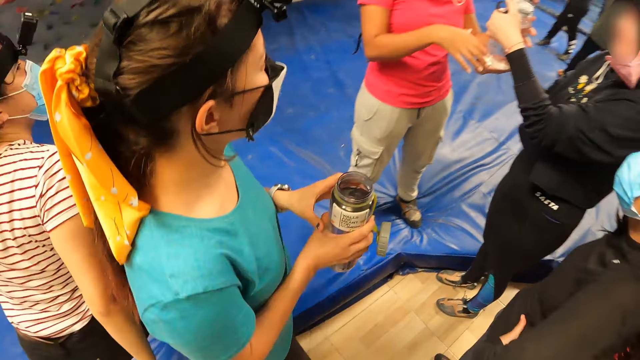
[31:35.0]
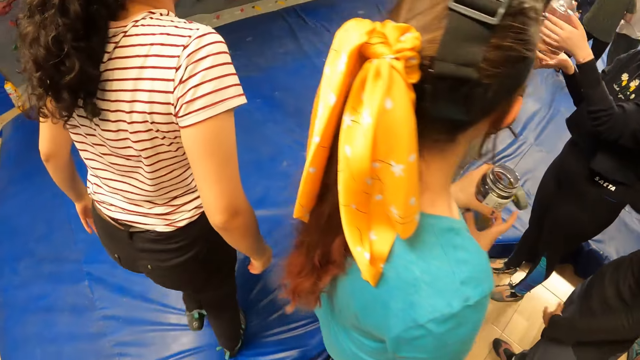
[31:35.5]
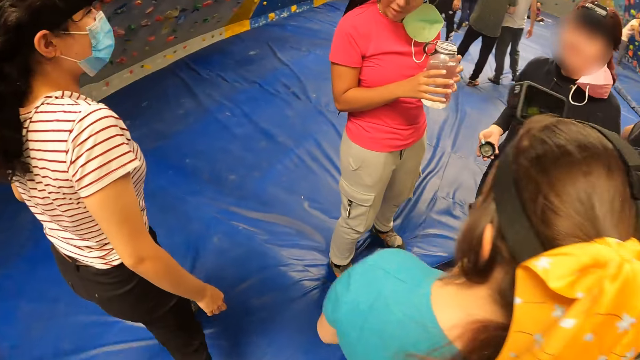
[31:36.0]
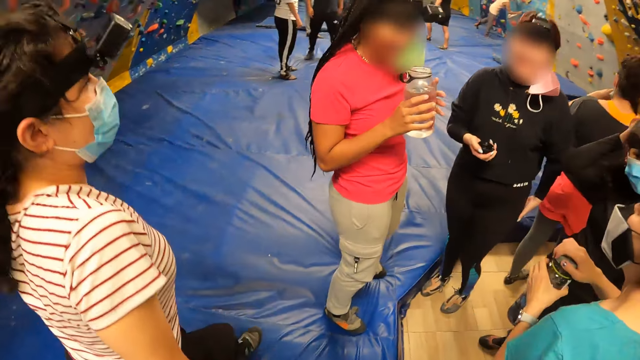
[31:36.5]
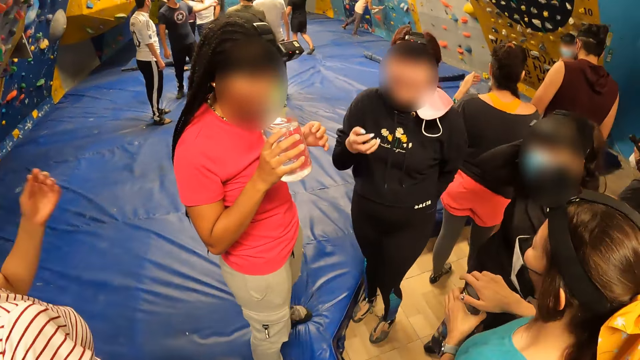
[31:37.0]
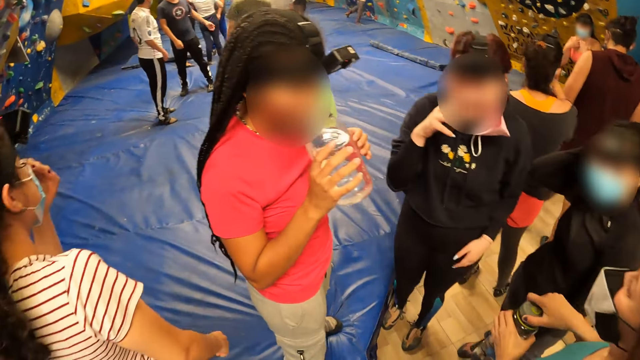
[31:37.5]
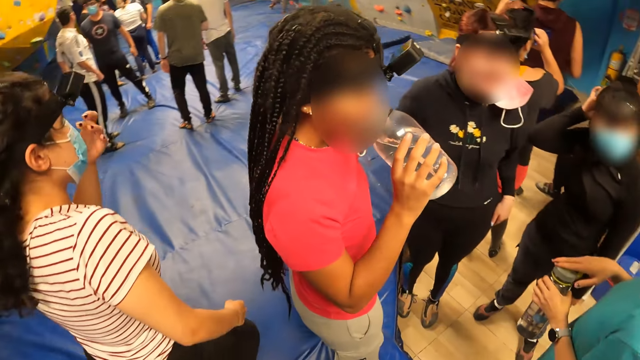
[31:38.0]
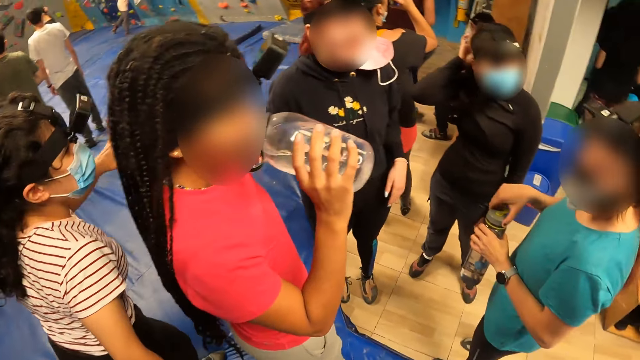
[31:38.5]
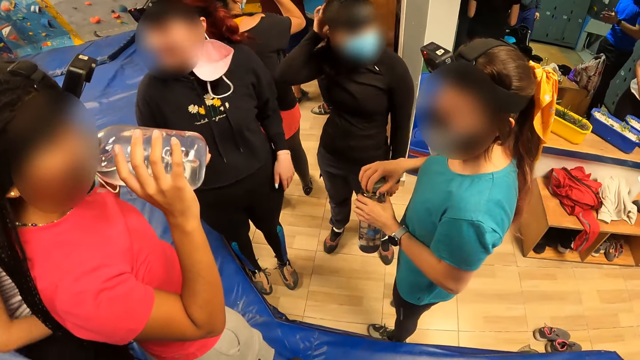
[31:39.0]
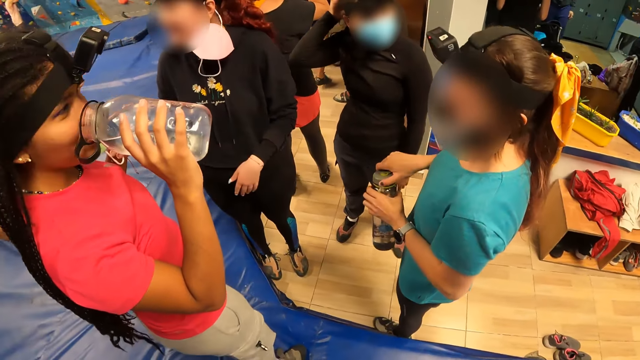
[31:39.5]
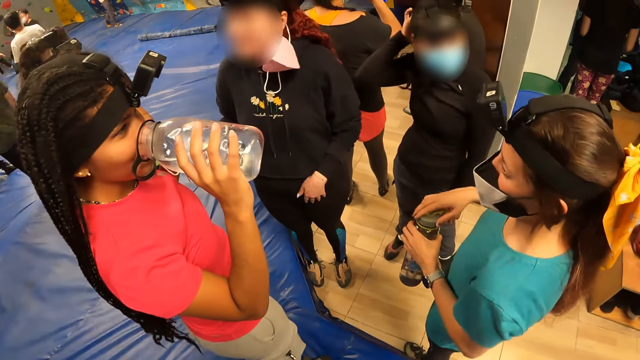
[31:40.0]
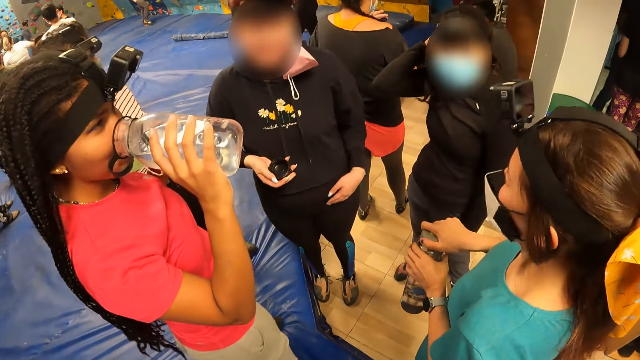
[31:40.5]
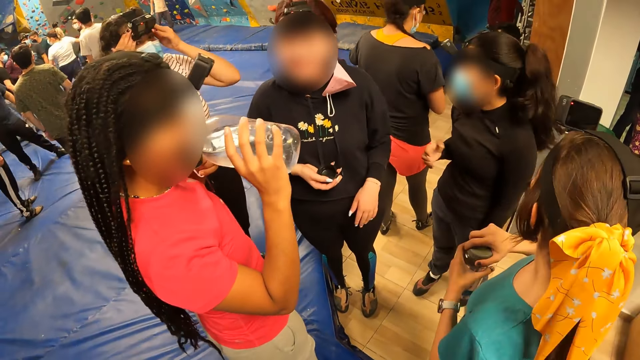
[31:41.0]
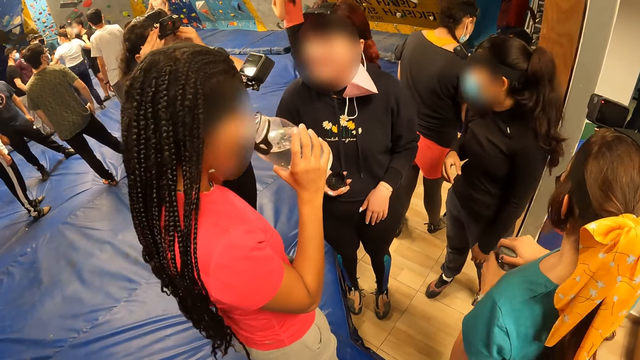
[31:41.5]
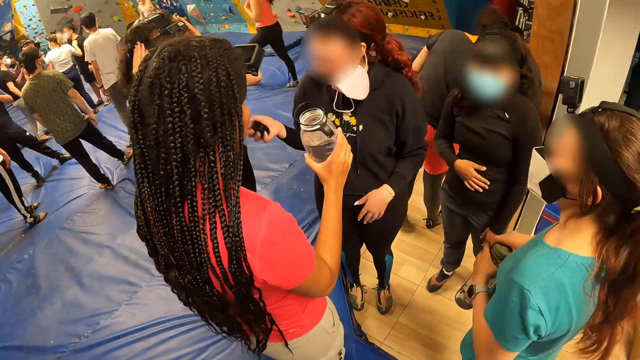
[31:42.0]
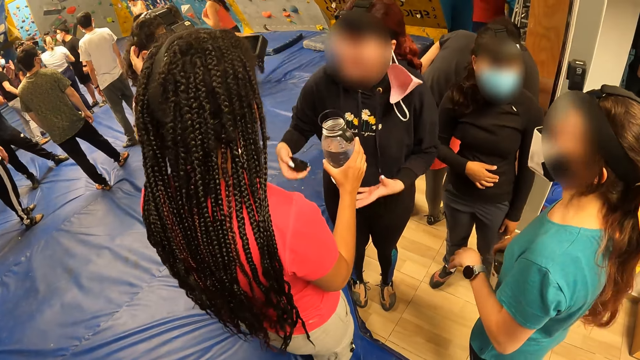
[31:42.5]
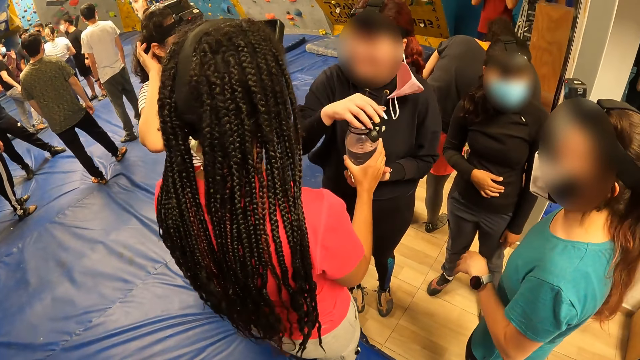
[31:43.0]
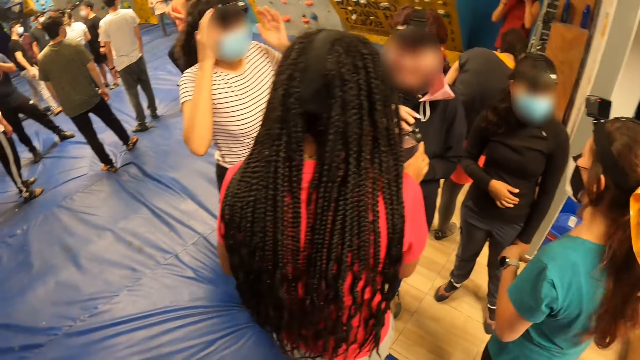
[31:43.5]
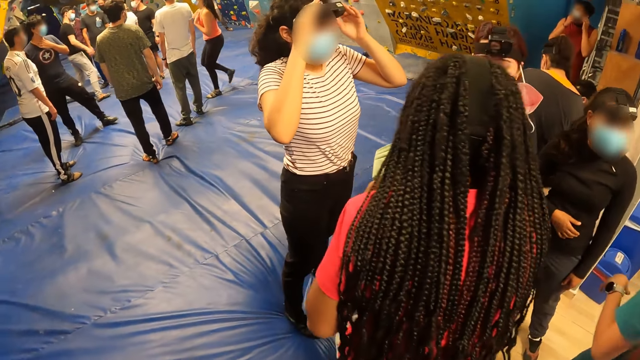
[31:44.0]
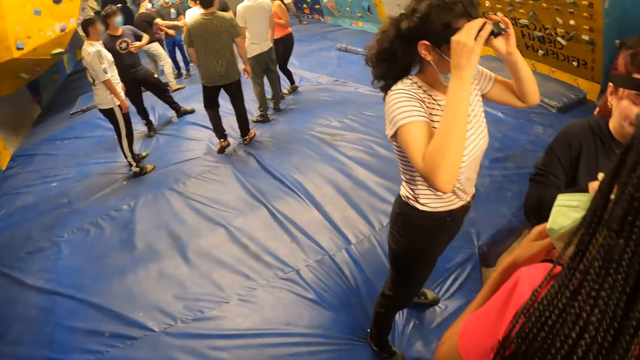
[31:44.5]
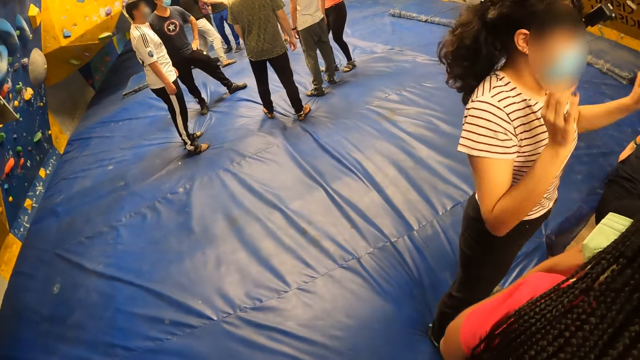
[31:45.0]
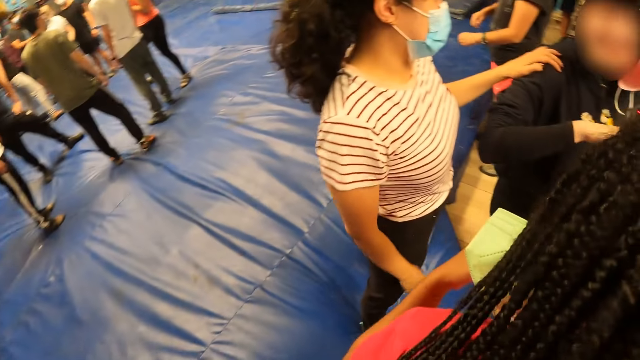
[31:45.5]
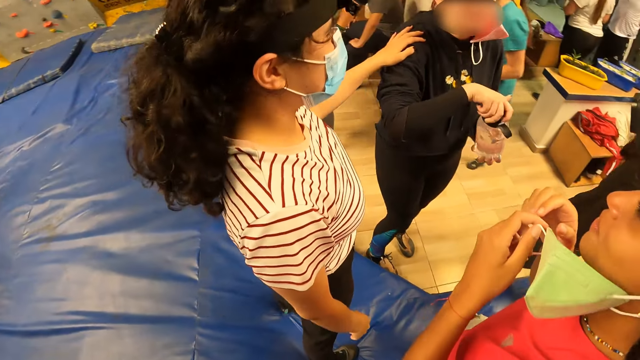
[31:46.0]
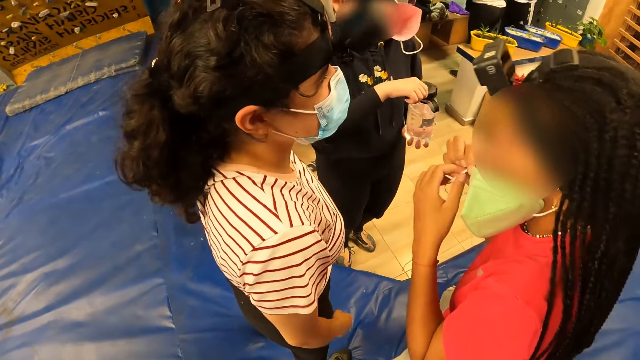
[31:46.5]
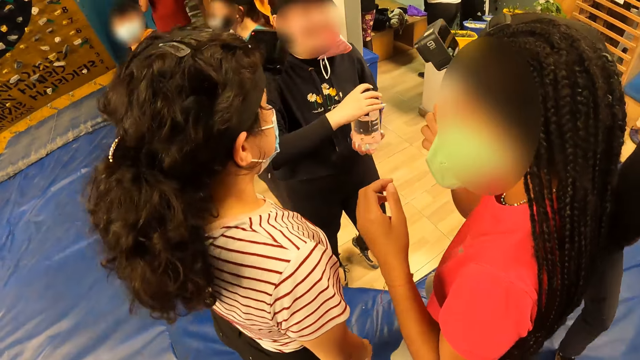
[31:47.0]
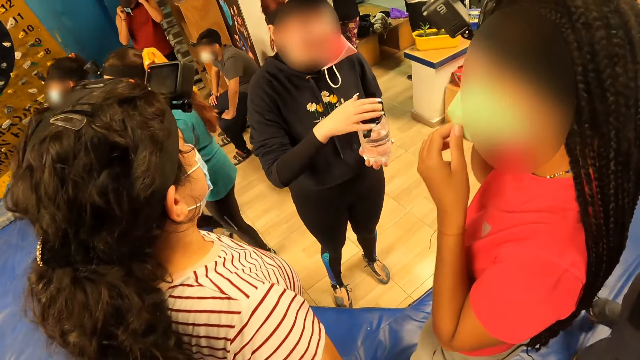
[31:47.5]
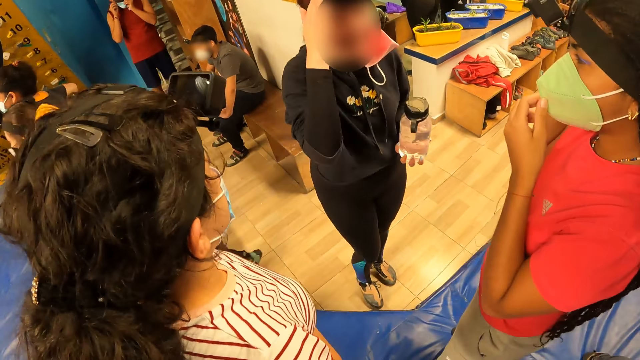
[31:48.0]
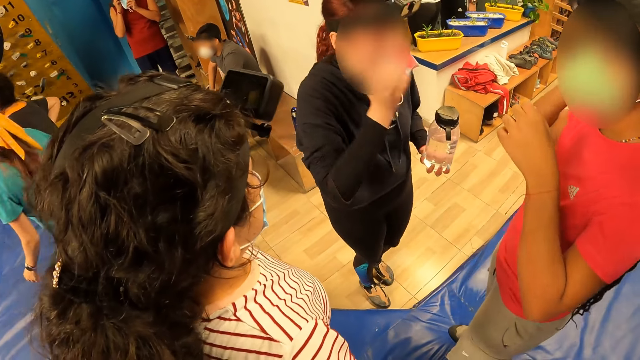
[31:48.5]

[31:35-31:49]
The woman walks on the bouncing mat. She holds the mask. She walks on the bouncing mat. She pulls her hand off the mask. The camera wearer walks around the room. The woman walks on the bouncing mat. She gestures her hands, adjusts her camera and pulls her hands off the camera.

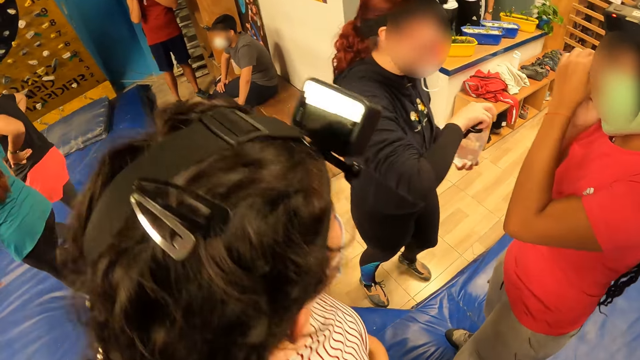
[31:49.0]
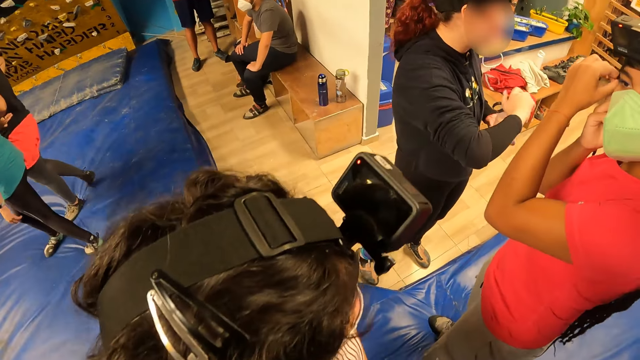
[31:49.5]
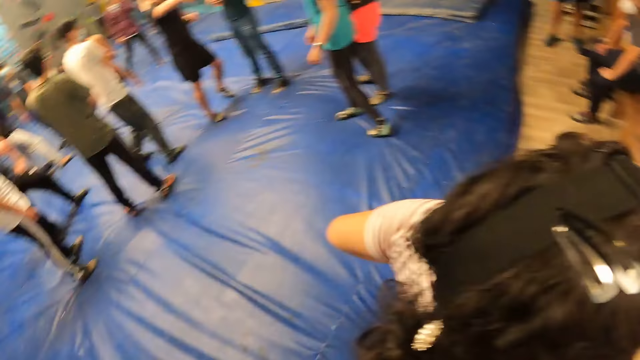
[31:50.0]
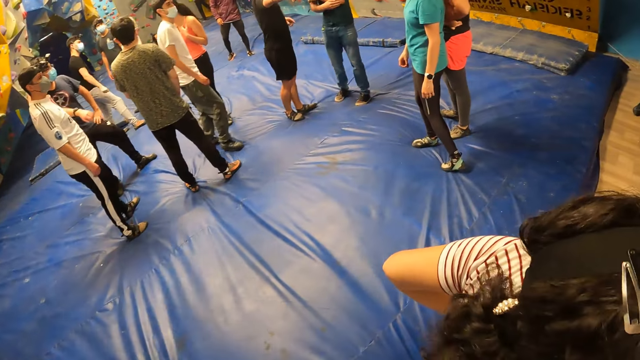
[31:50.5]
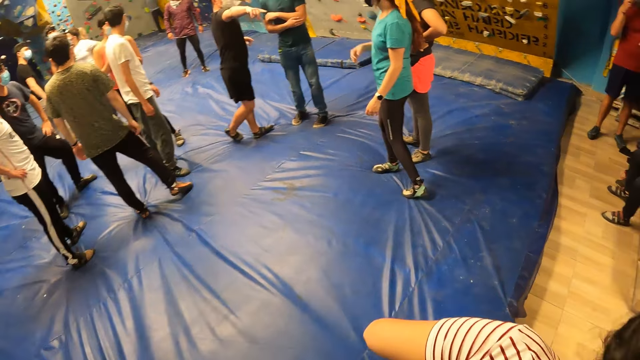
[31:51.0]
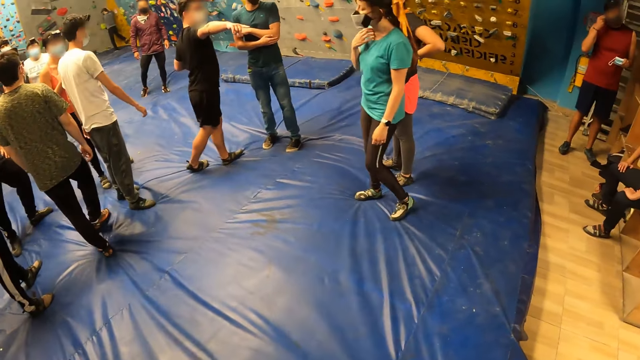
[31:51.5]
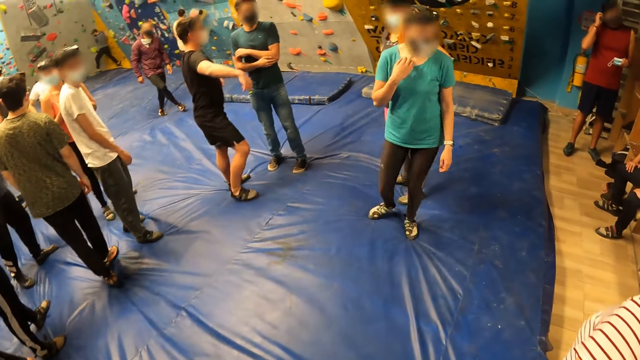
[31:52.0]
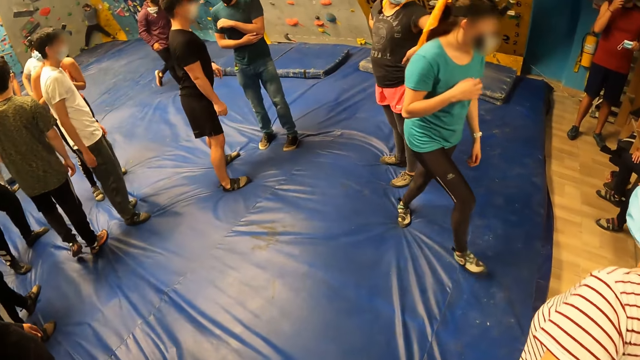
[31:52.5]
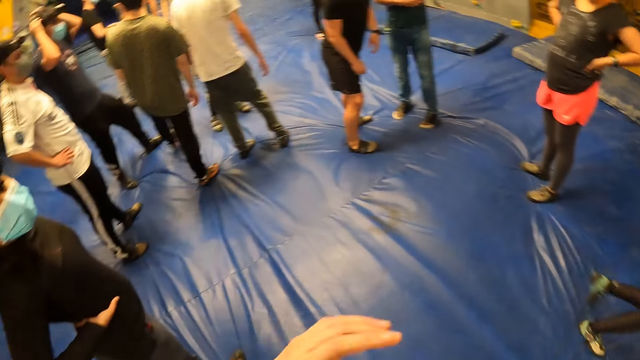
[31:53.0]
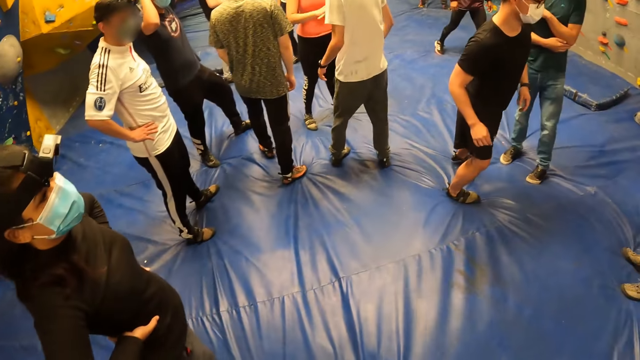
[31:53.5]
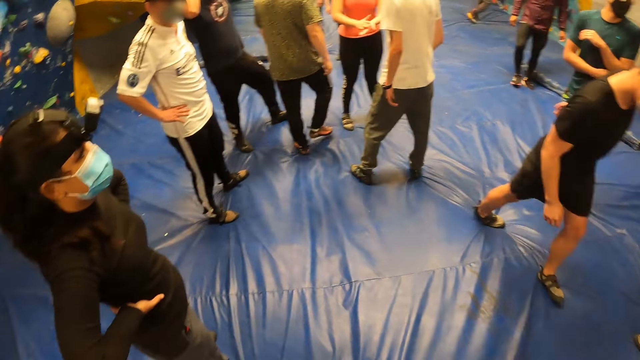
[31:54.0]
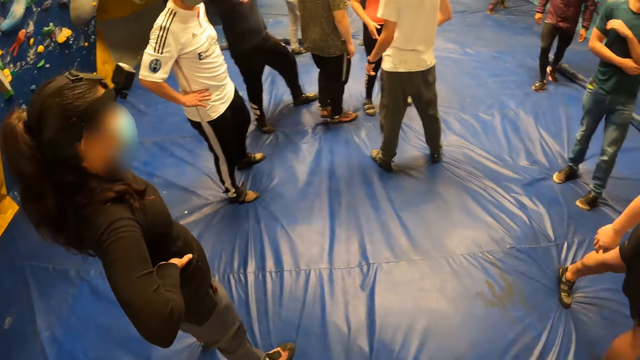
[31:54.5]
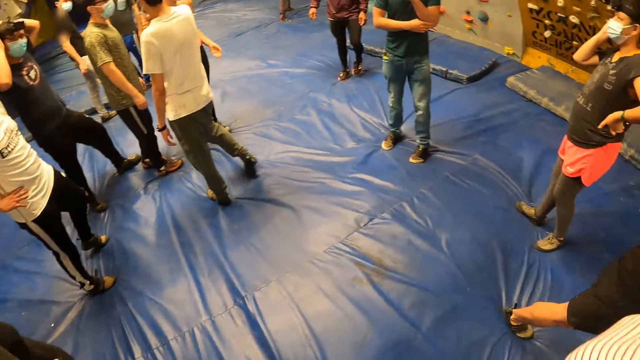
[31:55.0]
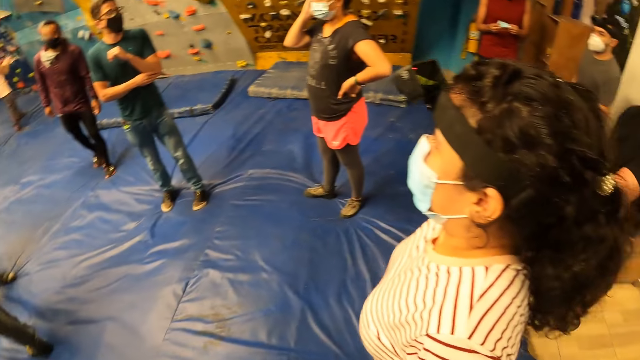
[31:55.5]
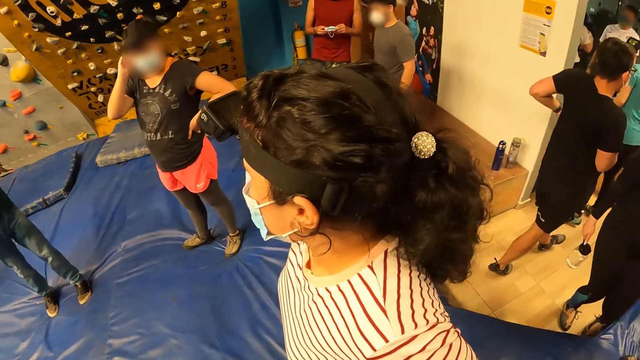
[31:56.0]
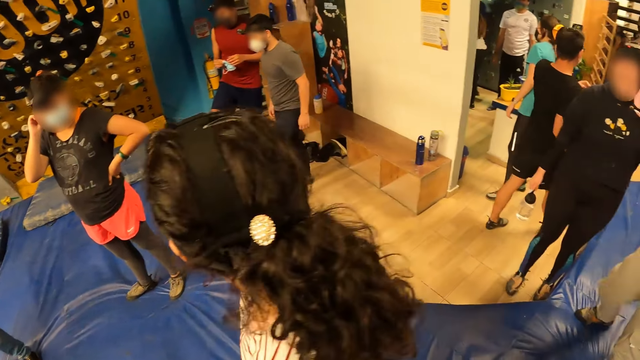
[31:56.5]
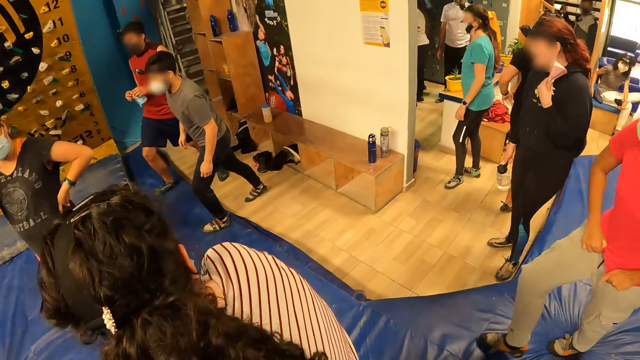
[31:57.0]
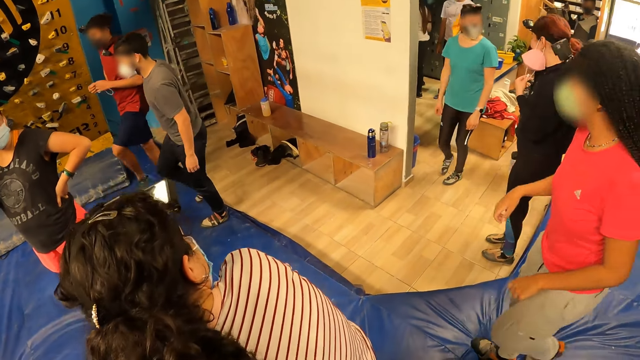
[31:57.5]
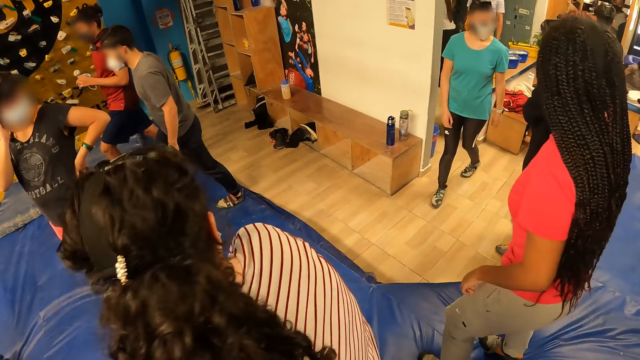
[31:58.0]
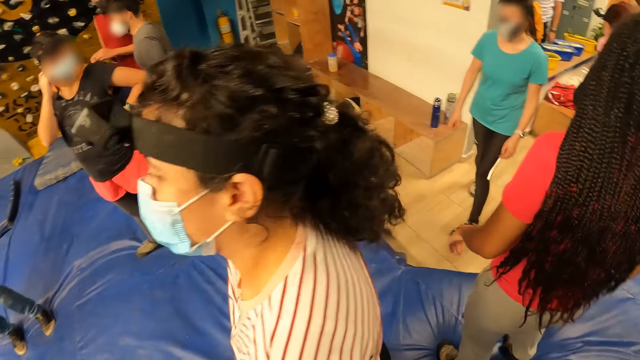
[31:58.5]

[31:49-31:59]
The camera wearer lifts her hand. She looks around.
